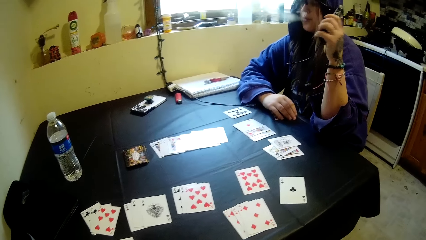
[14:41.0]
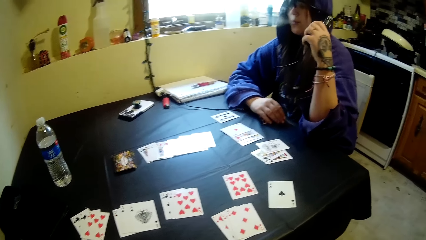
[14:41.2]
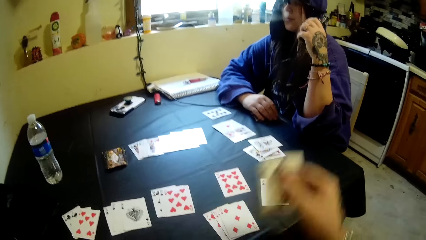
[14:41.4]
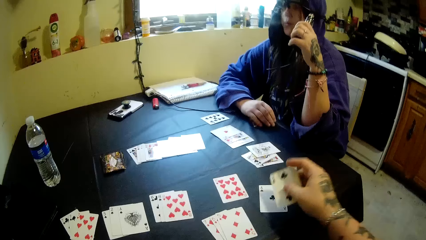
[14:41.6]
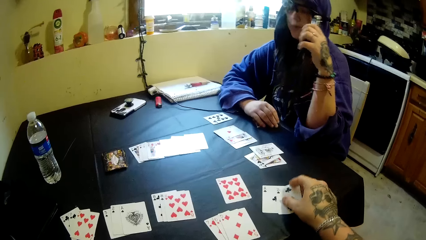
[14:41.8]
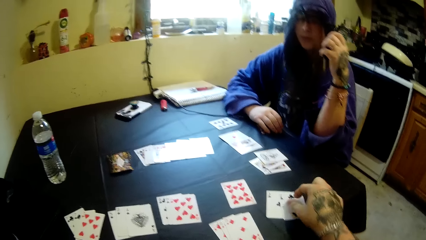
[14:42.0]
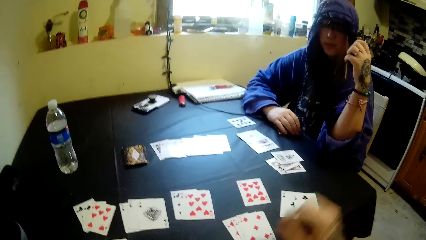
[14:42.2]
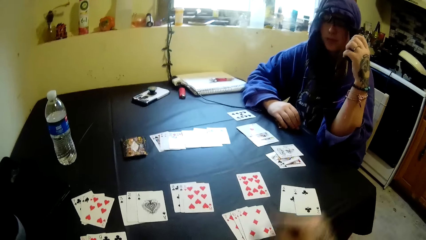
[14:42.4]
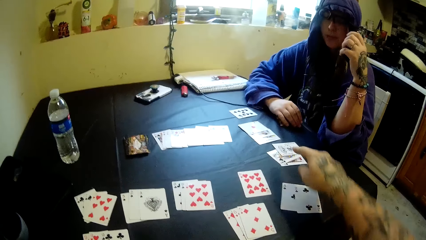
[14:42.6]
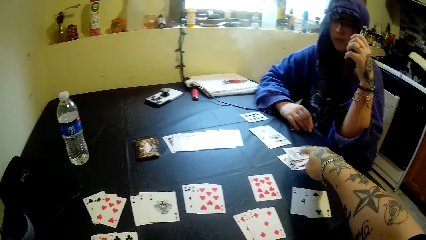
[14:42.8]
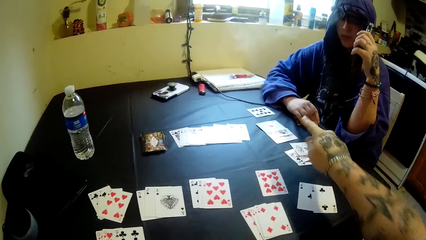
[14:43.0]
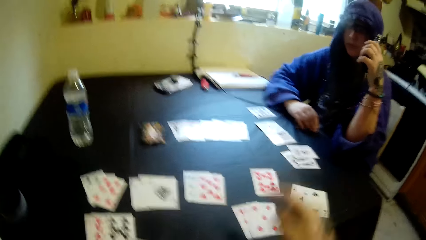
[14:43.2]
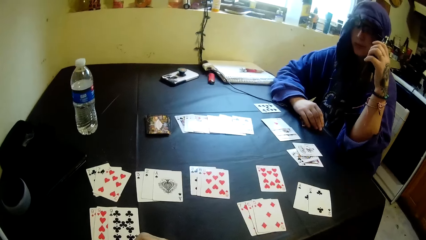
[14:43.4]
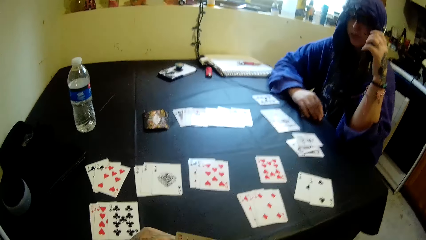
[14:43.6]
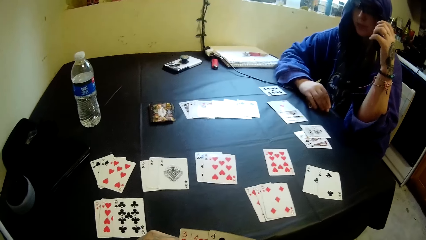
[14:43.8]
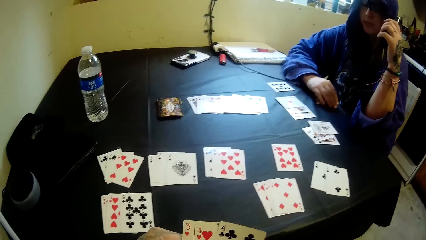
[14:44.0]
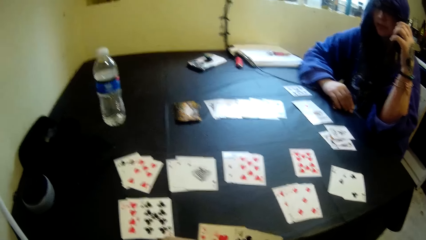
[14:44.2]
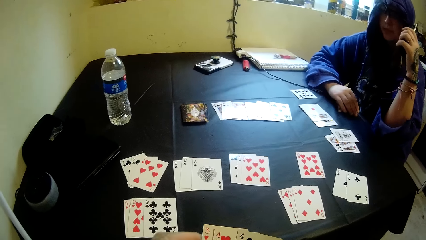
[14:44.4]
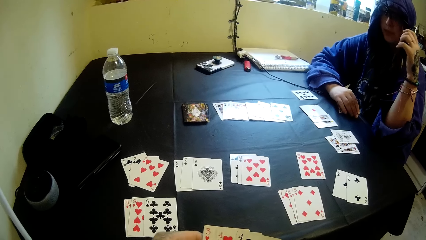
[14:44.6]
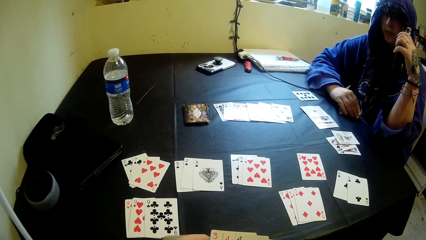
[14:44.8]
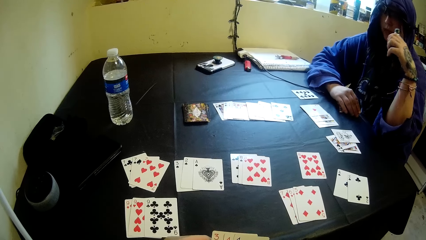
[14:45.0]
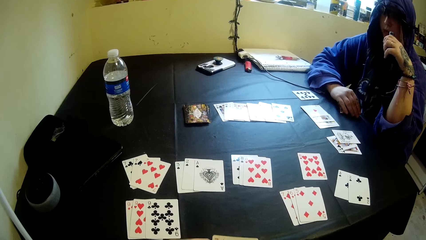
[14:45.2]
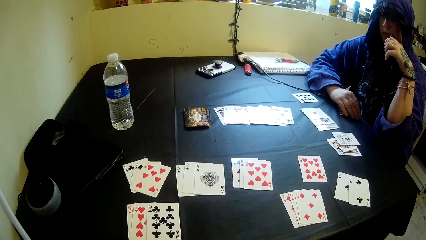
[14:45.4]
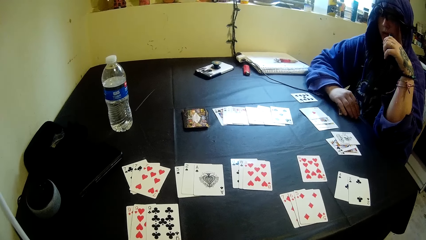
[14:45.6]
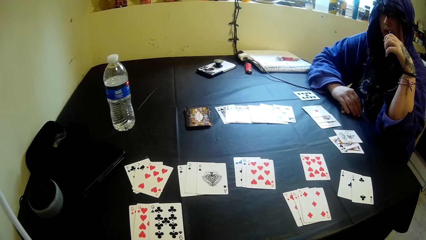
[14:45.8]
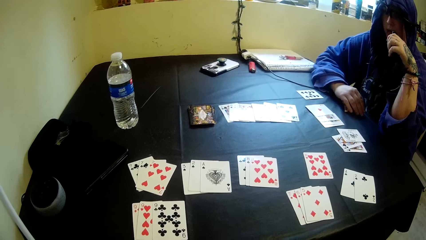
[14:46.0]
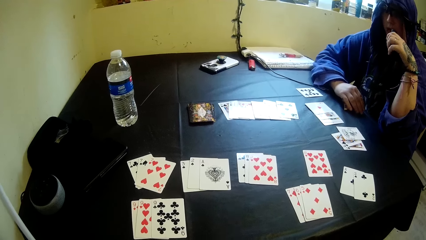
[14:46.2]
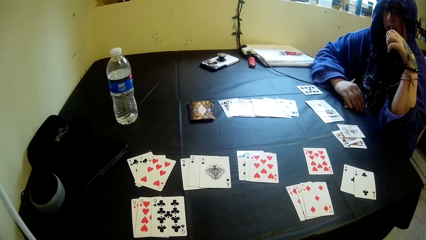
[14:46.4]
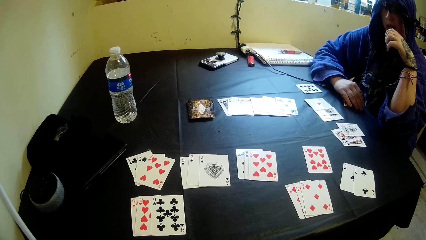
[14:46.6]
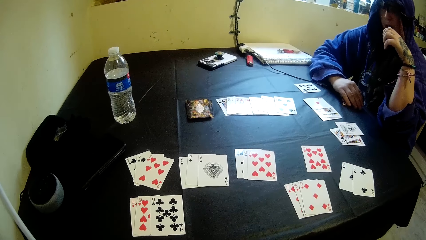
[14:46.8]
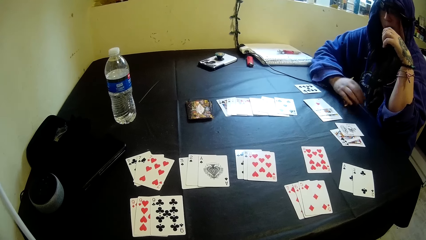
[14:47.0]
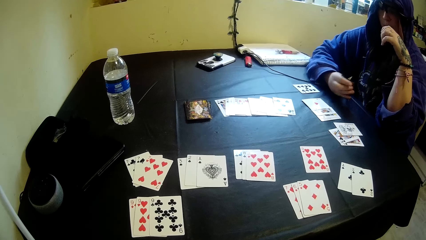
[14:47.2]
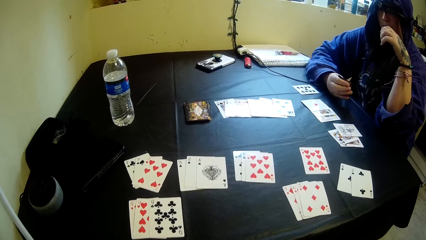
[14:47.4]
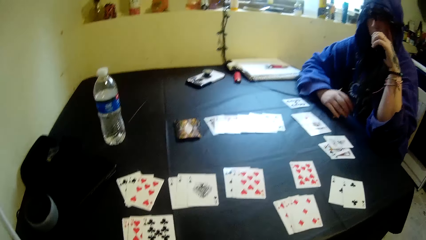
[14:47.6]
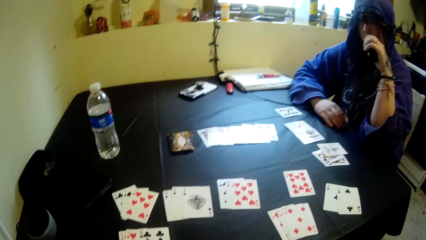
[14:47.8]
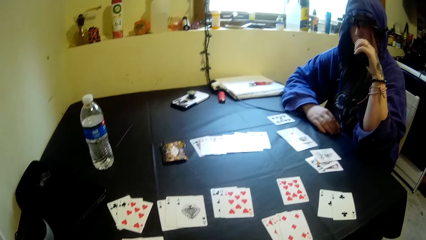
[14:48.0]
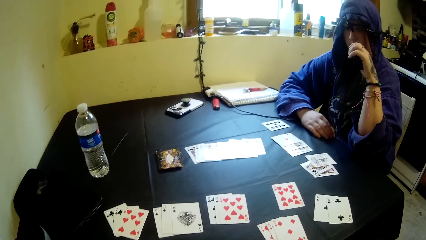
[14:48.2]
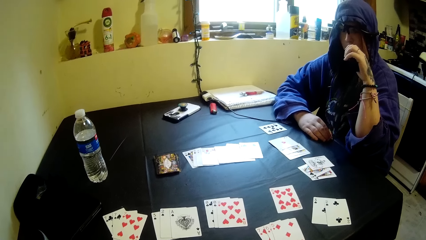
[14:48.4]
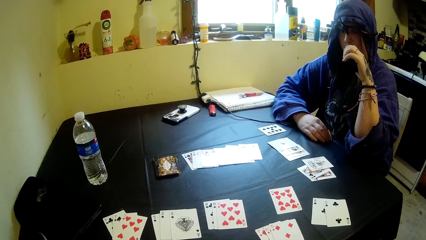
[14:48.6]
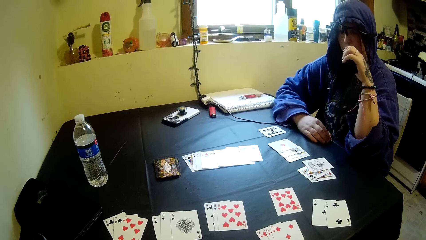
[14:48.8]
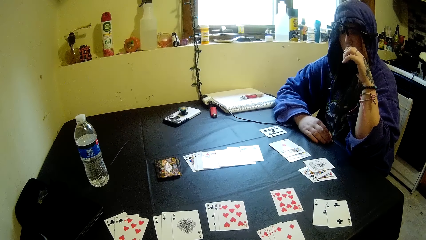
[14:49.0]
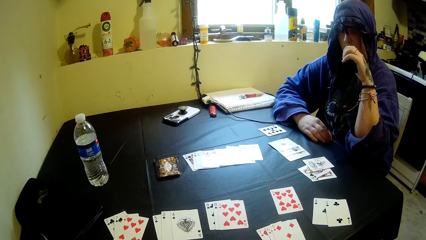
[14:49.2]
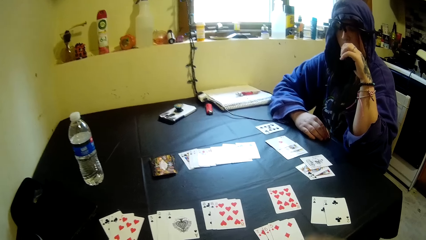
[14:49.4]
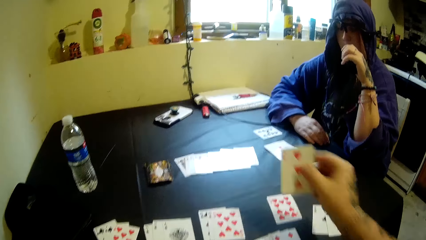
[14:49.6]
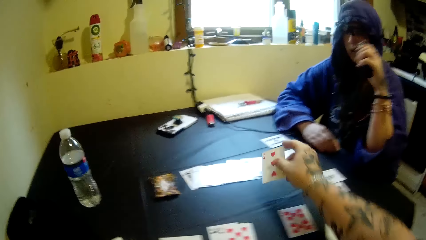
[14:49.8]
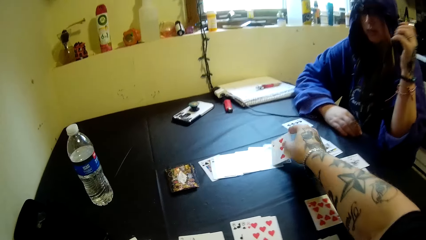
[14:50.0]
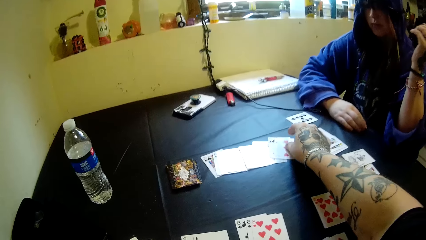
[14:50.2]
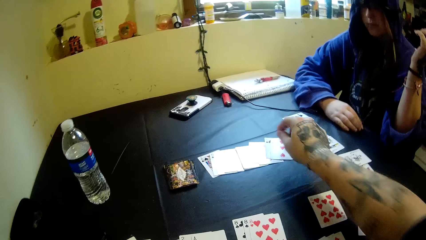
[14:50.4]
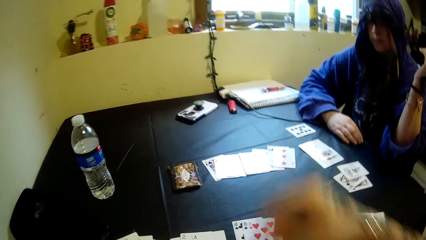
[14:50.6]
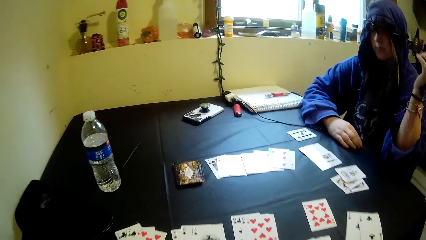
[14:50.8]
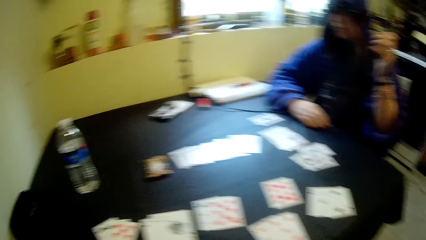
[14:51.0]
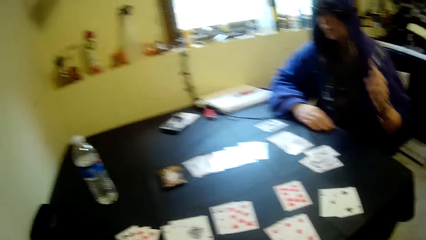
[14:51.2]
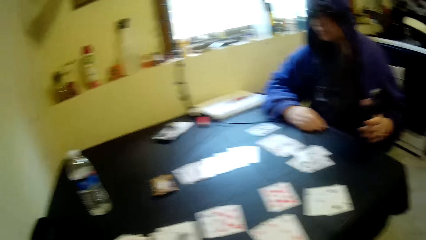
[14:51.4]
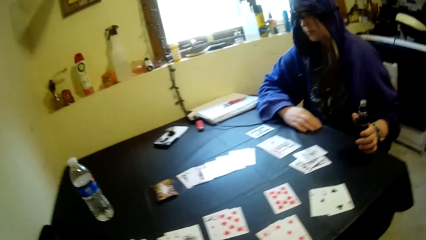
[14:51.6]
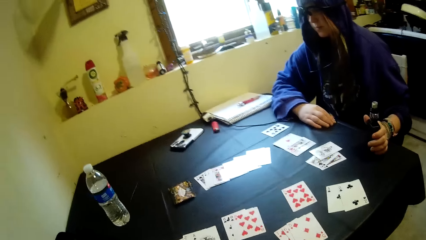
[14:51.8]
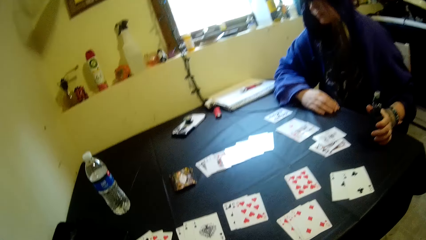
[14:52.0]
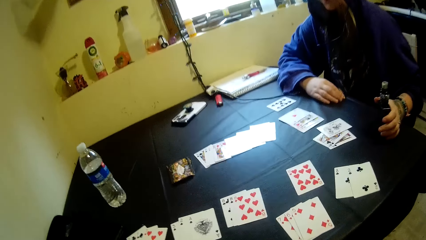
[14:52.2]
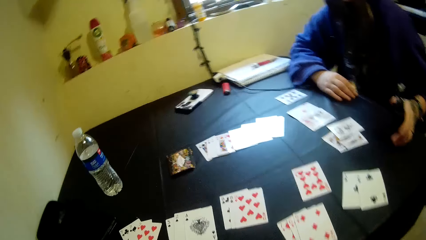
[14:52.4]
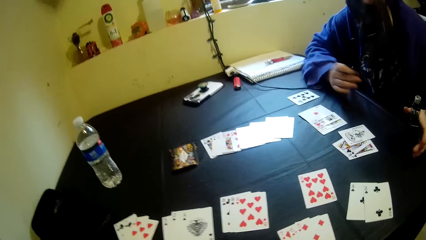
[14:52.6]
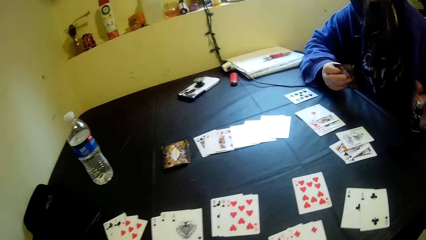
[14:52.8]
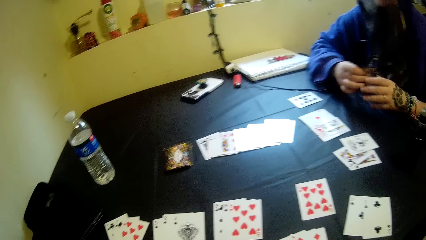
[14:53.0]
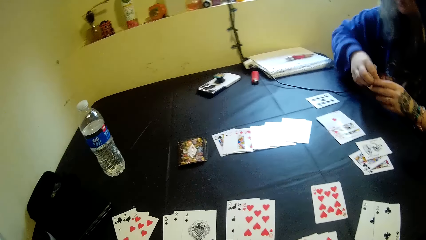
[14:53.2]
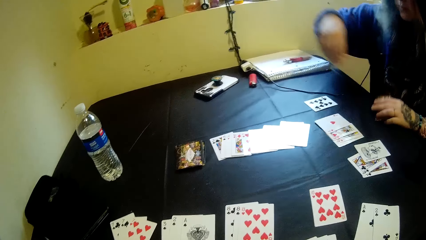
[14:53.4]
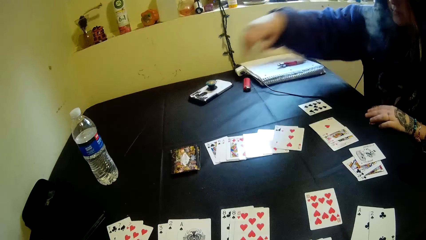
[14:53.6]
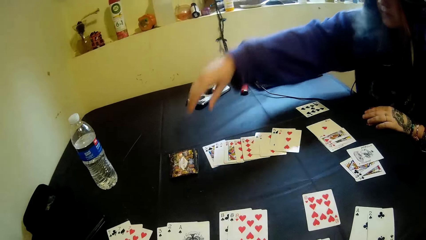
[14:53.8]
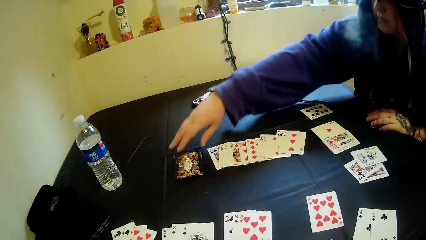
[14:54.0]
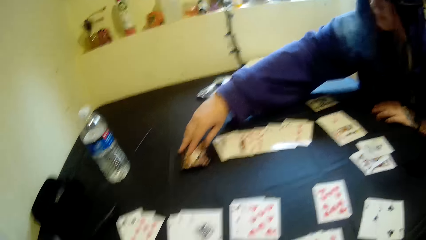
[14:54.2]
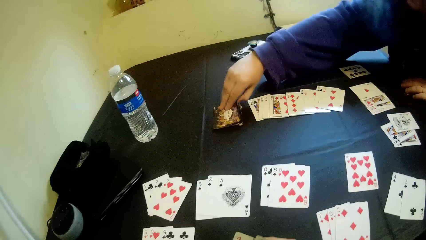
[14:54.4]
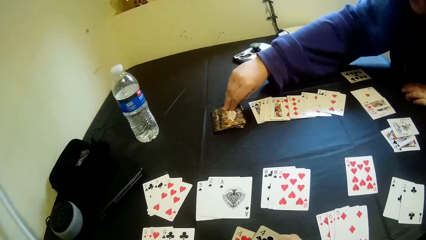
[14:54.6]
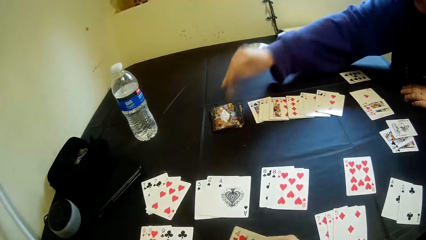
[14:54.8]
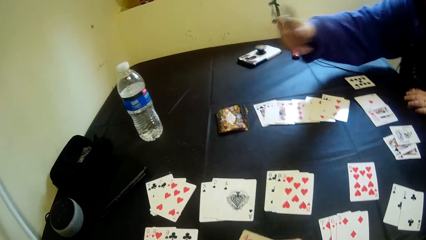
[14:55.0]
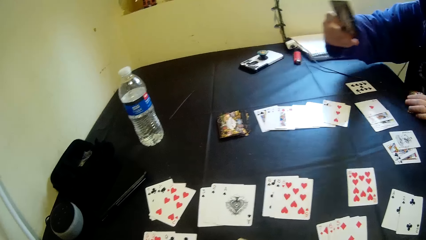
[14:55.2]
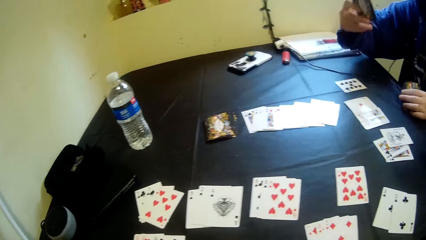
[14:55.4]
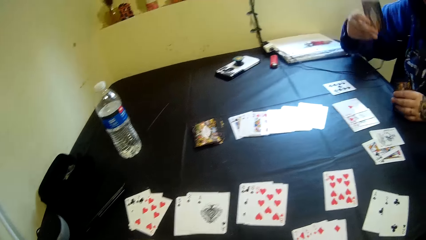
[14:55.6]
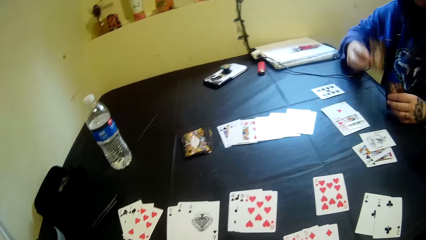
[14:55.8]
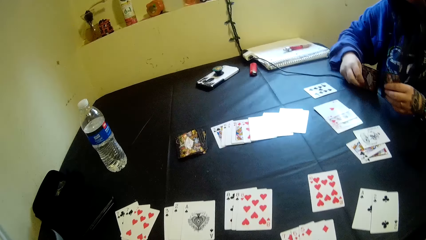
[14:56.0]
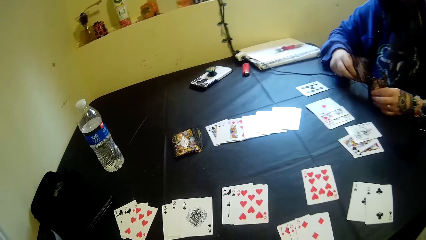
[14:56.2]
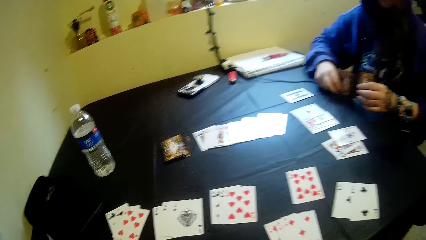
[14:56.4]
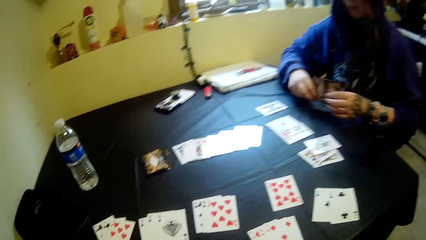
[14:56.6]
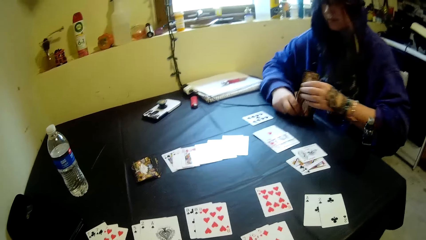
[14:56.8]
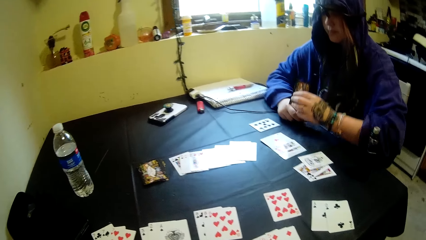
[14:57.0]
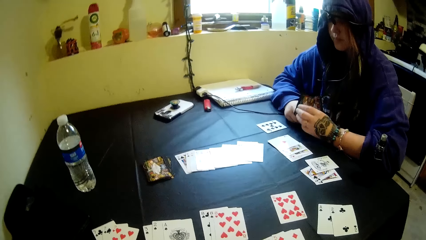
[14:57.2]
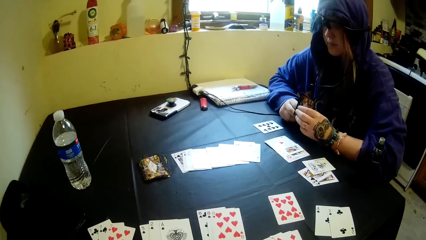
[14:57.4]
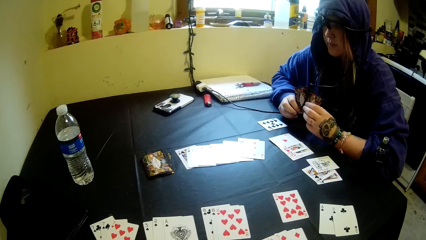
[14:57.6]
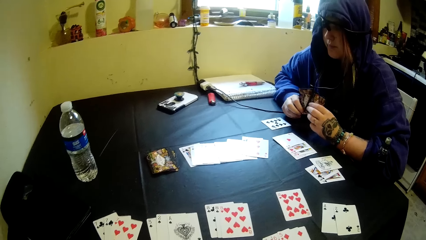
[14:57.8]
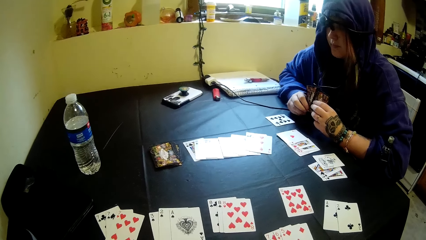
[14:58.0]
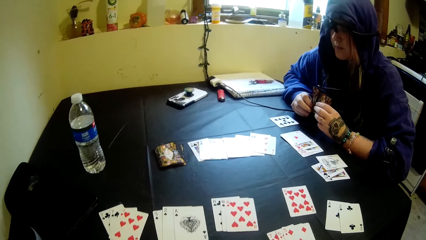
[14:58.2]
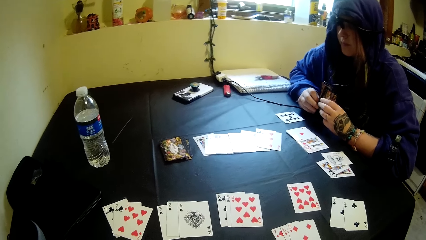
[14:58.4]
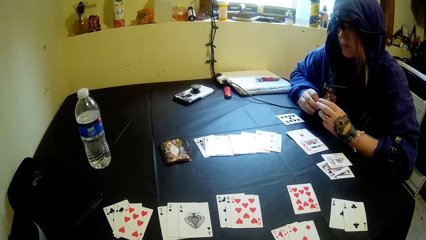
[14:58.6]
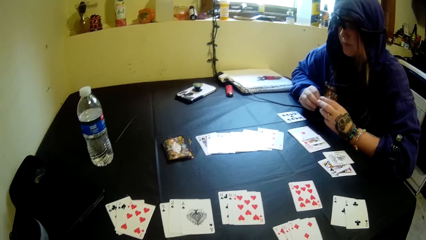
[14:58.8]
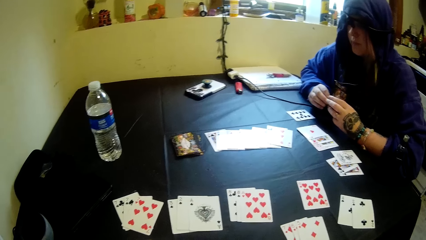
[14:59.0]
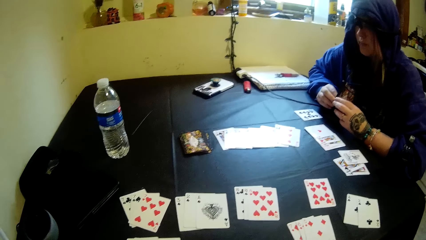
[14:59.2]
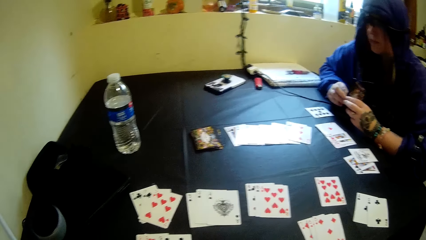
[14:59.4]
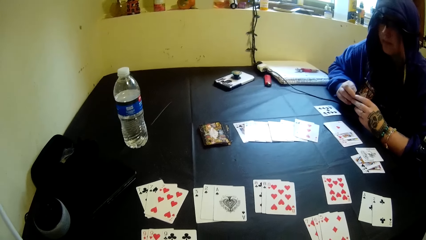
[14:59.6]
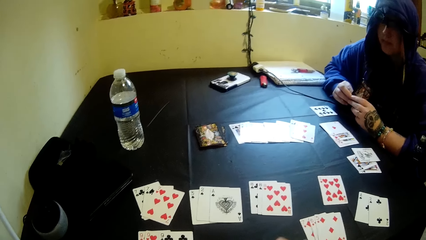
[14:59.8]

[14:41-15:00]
The camera wearer places a card in his right hand on the table. He converses with a woman, points at the playing cards, and converses with the woman. He shuffles the playing cards and looks at the playing card on the table. The woman moves the cards in her right hand. The camera wearer lifts the right hand. He places a card in his right hand on the table. The woman smokes the electronic cigarette in her left hand. The camera wearer puts down the right hand and looks at the playing card on the table. The woman drops the electronic cigarette on the table with her left hand. She moves the cards from her right hand to her left hand. She picks a card from the stack of cards on the table with her right hand. The camera wearer shuffles the cards and looks at the playing card on the table. The woman joins the card in her right hand together with the cards in her hands.
